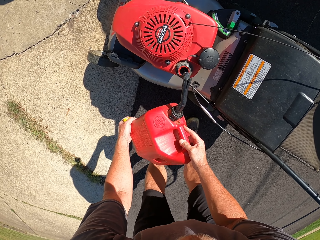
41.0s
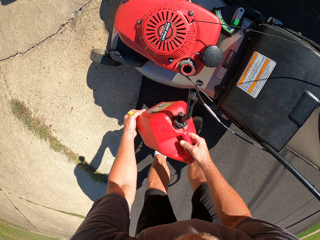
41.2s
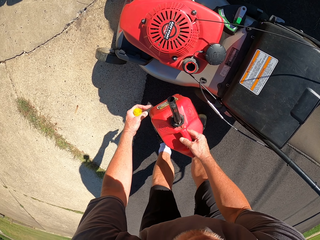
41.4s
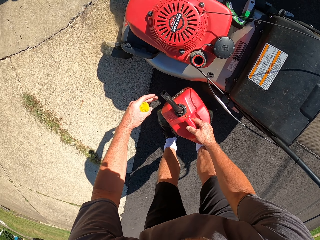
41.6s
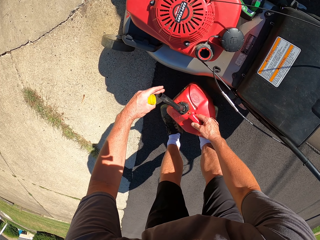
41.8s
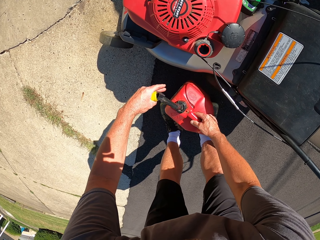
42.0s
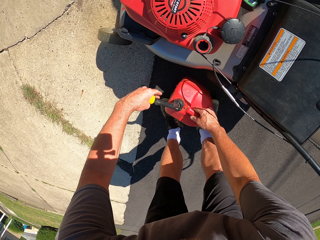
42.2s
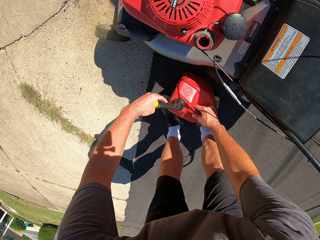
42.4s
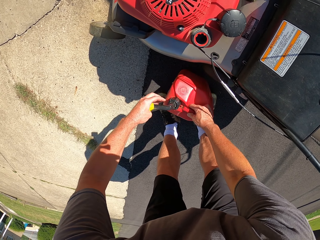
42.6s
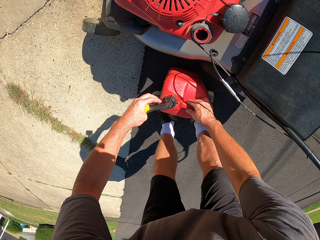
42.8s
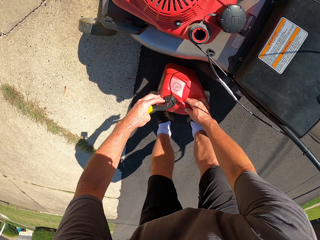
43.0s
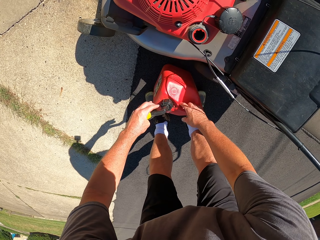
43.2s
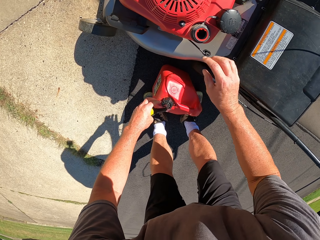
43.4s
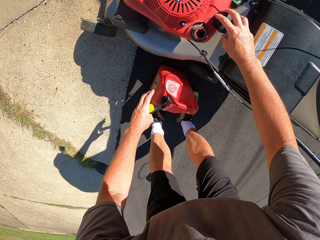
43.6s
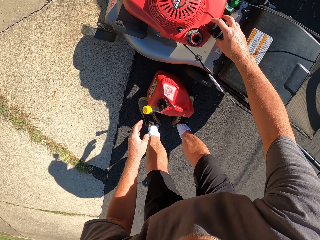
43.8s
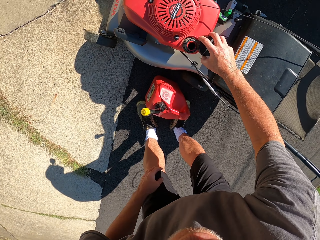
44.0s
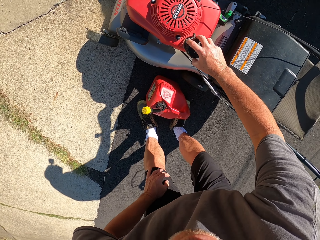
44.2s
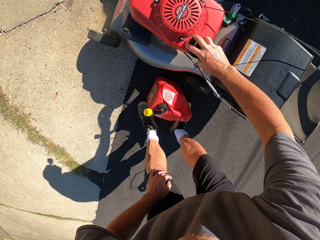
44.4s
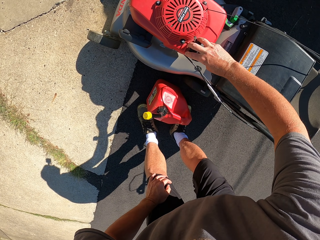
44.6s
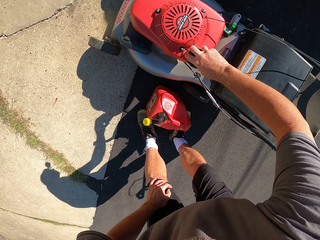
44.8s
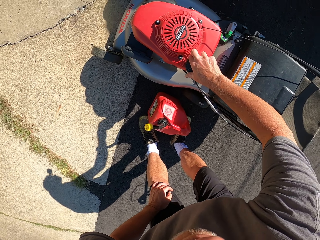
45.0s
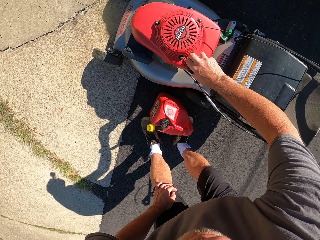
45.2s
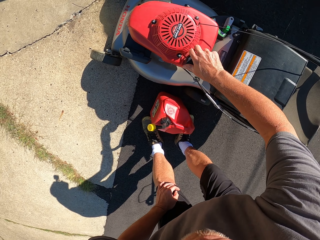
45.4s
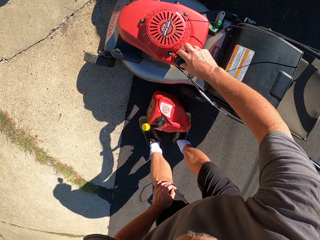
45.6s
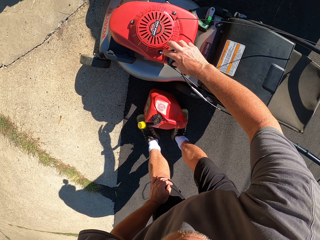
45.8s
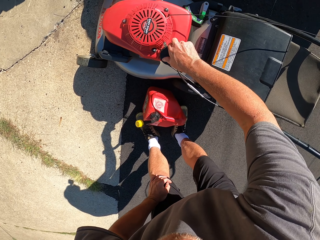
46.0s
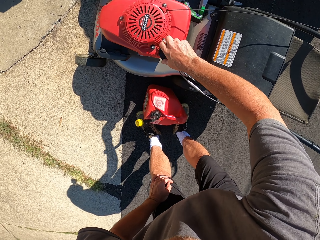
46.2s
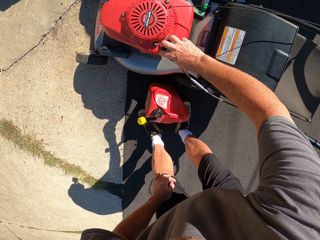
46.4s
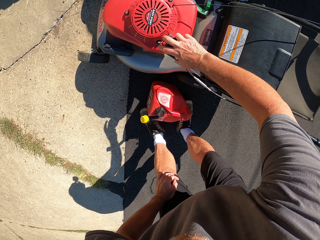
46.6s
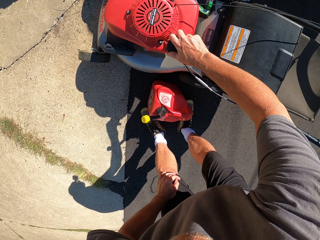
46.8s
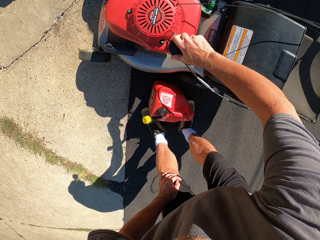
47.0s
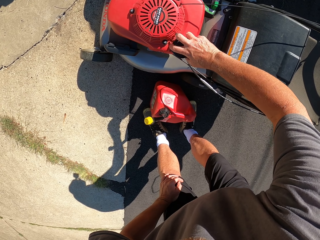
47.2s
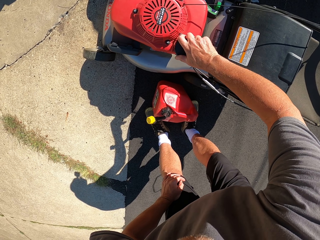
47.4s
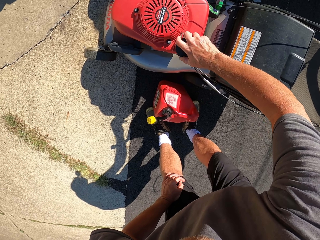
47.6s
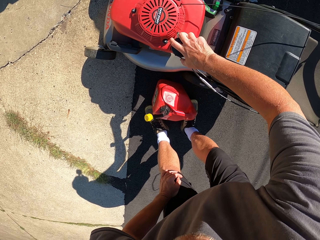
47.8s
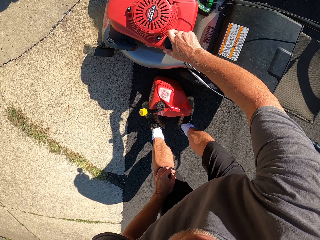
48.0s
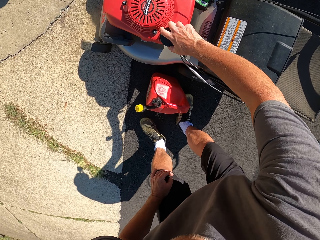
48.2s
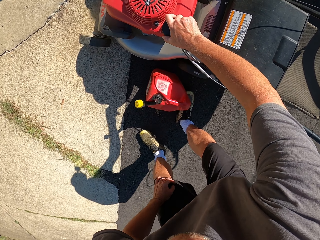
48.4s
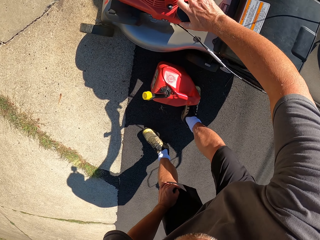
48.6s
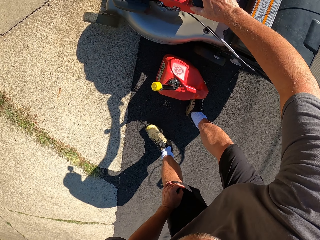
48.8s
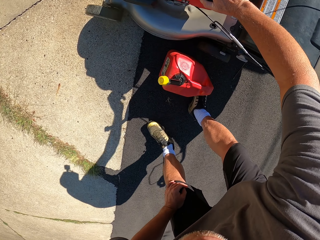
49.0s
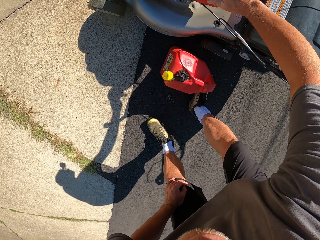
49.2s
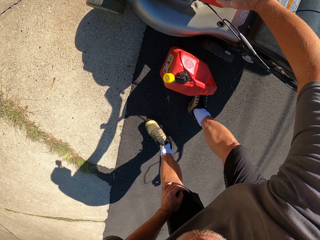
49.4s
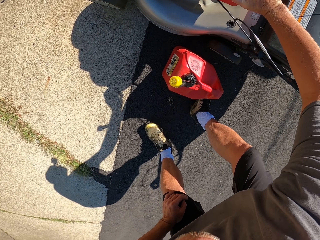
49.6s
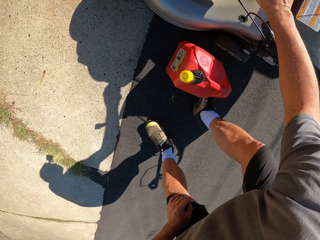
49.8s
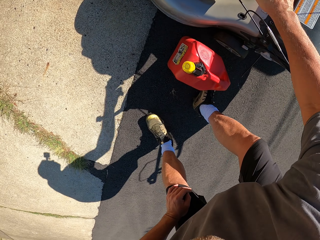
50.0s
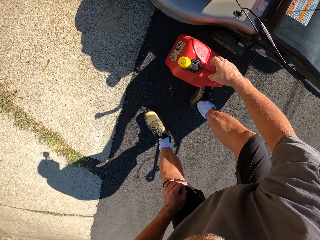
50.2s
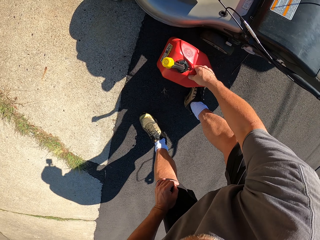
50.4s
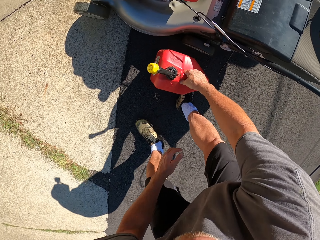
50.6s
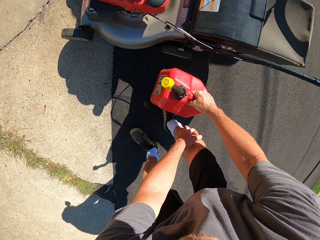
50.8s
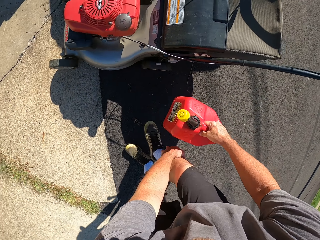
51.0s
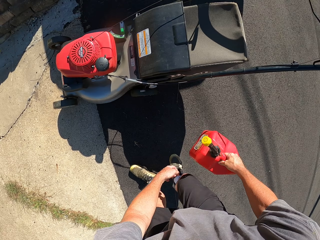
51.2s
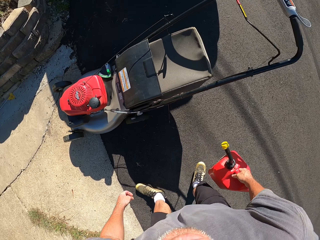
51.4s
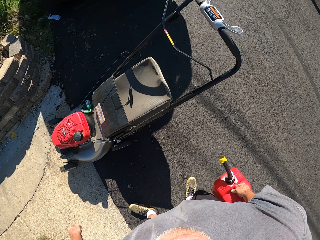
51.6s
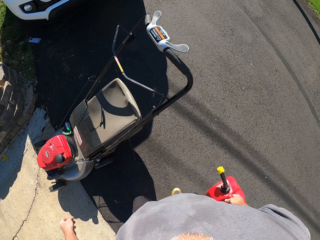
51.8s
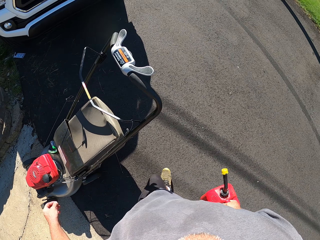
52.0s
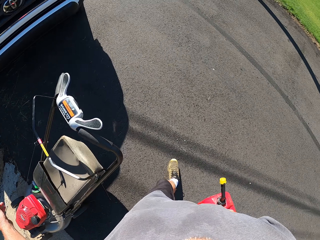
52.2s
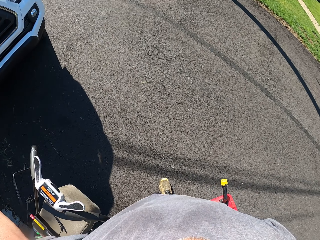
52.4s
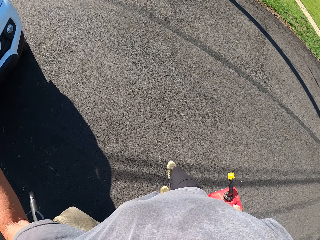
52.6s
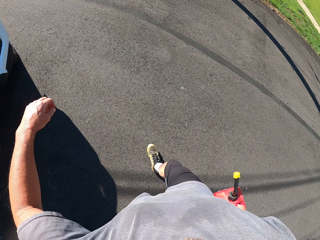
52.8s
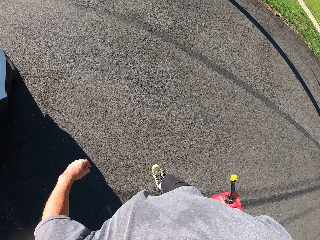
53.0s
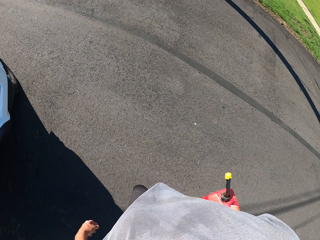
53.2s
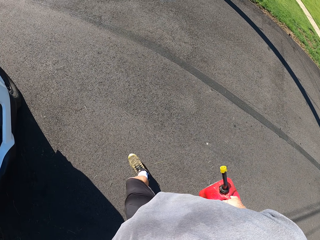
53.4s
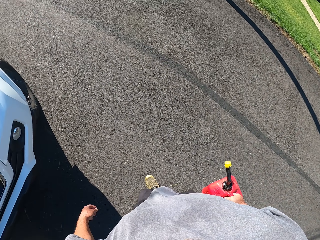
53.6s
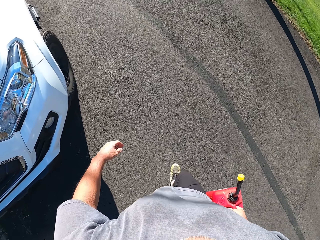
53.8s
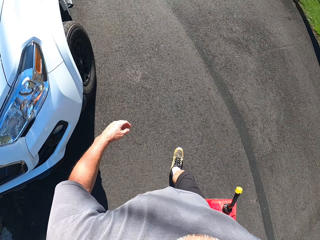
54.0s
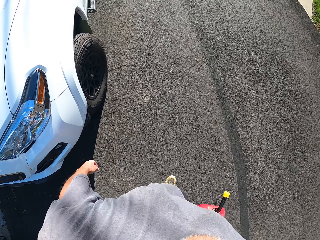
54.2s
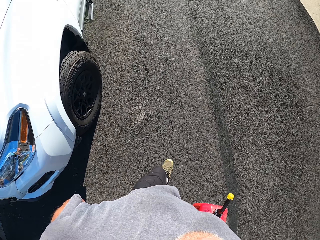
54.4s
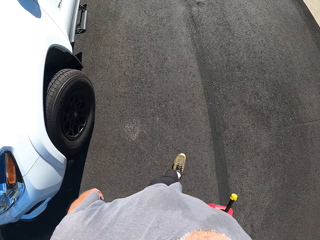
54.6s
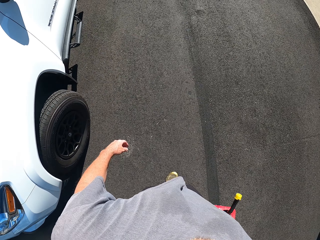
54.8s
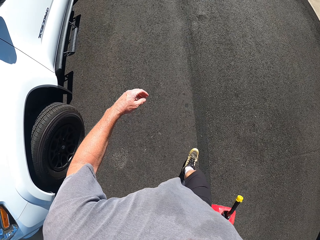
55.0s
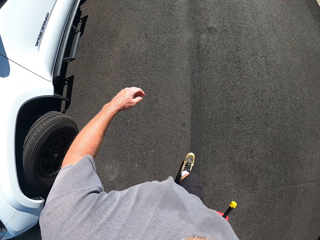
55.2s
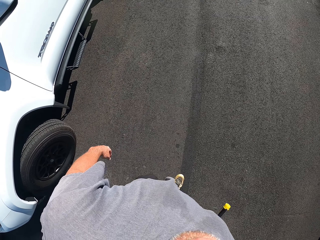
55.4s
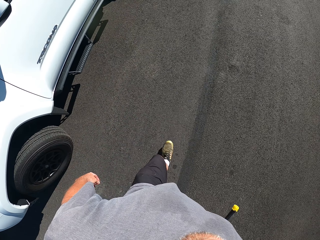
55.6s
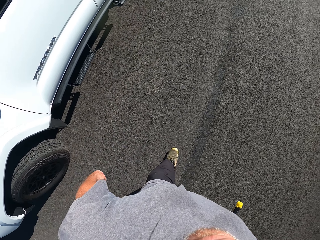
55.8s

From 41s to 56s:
The camera wearer closes the jerican. They close the lawn mower. They hold the jerican. They walk around.

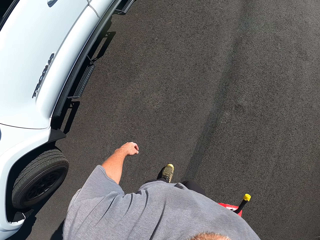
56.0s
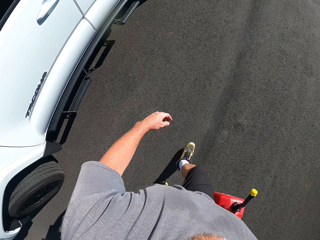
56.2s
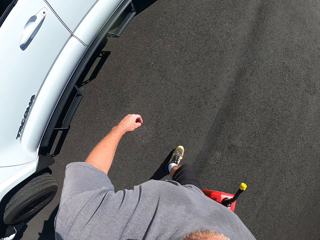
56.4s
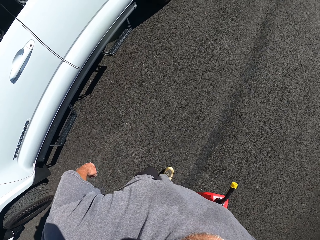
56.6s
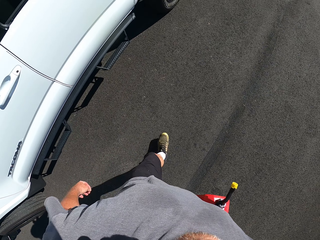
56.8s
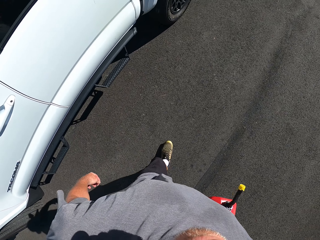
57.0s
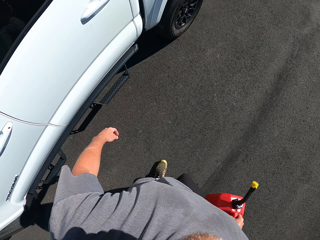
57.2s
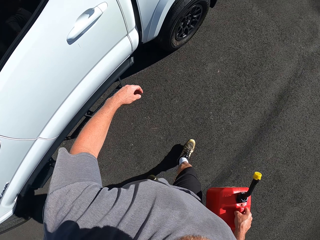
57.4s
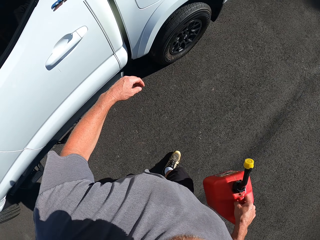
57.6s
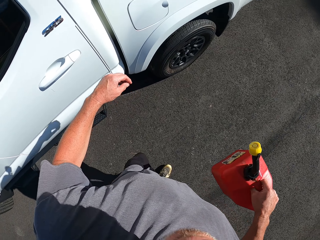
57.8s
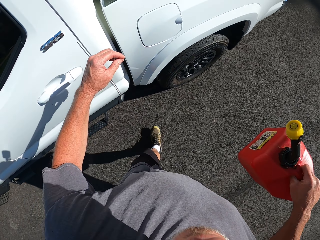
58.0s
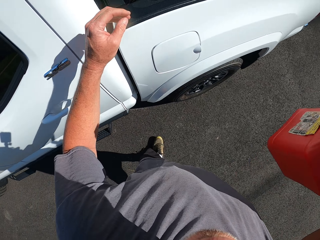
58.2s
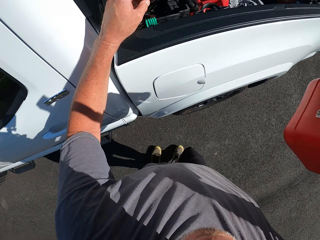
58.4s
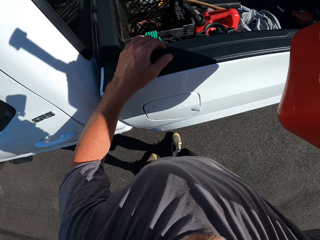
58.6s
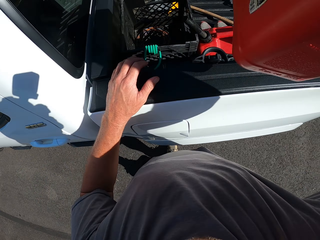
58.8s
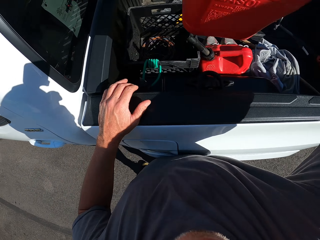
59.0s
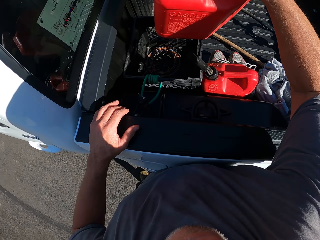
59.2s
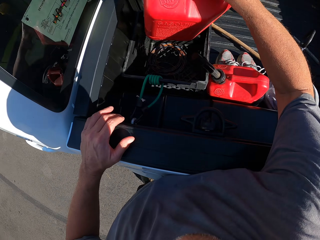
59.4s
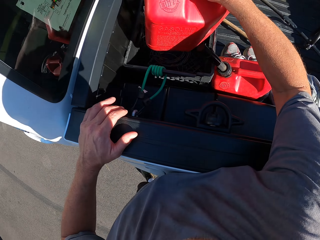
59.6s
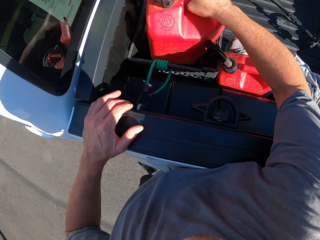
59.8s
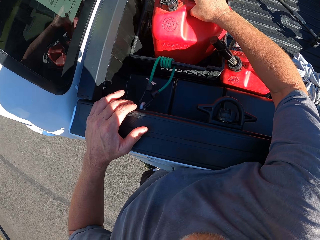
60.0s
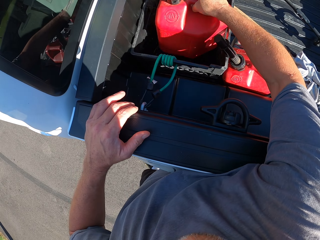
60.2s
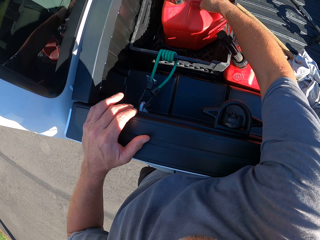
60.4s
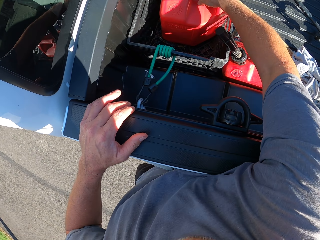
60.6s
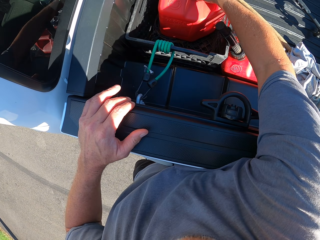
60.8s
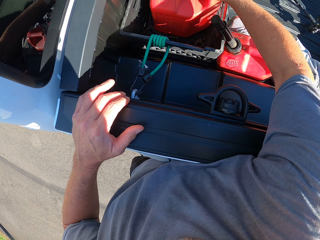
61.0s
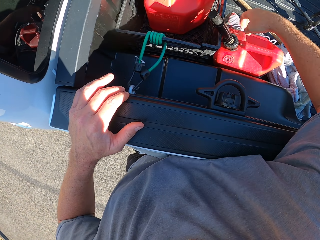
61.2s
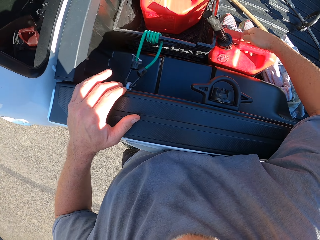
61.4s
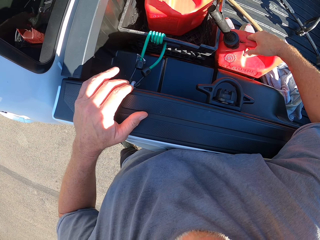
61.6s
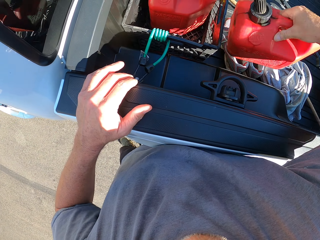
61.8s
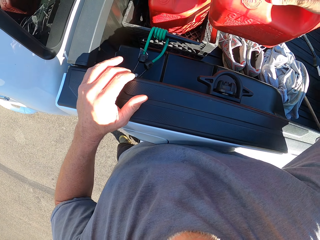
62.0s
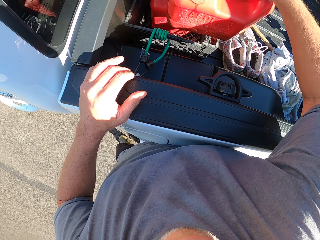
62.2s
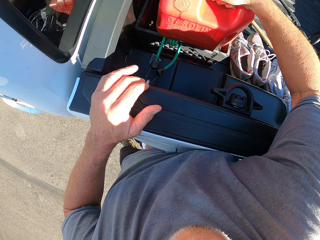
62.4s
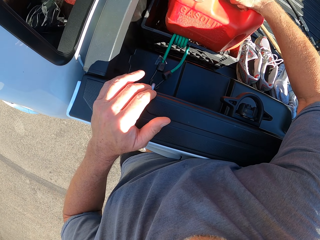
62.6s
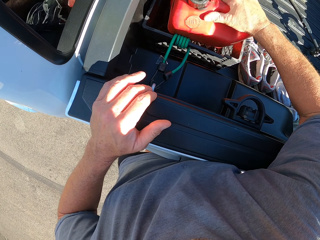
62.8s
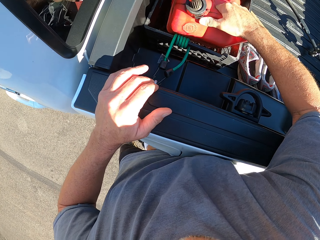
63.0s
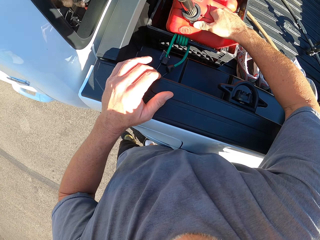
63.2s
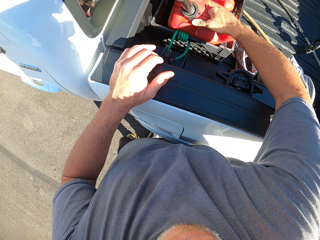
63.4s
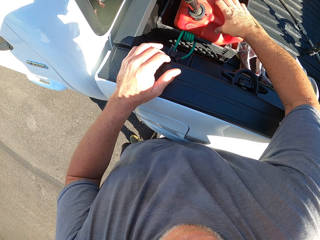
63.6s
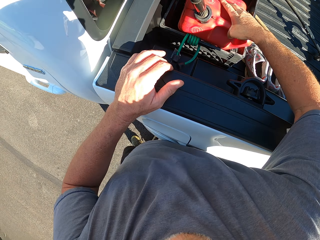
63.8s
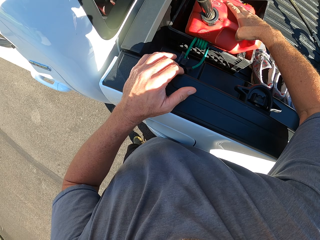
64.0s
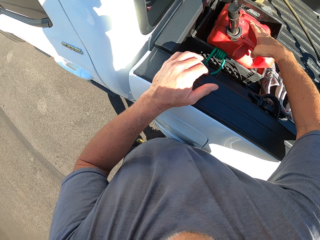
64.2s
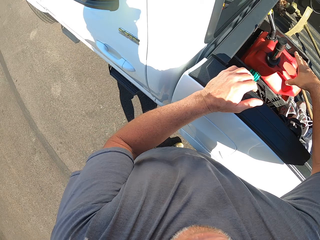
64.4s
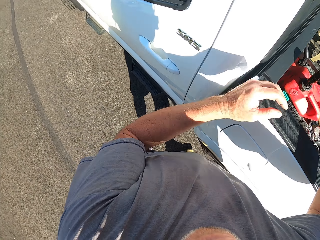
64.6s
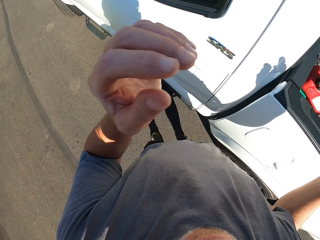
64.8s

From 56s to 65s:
The camera wearer drops the jerican. They pick up the jerican. They drop the jerican.
